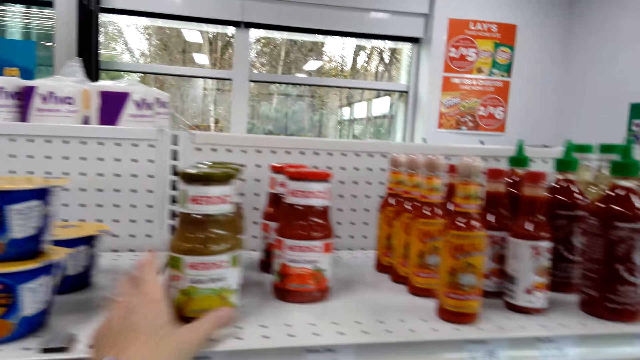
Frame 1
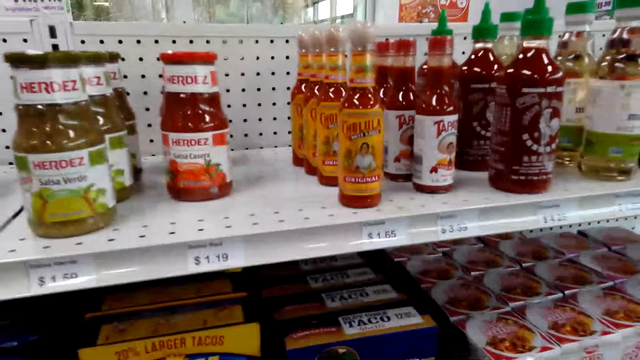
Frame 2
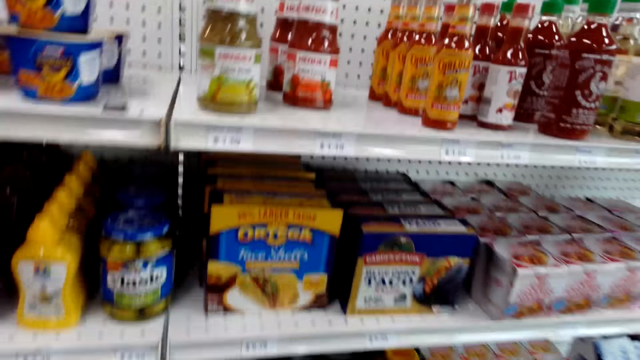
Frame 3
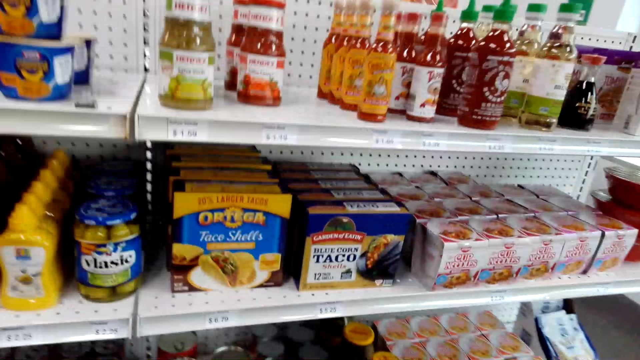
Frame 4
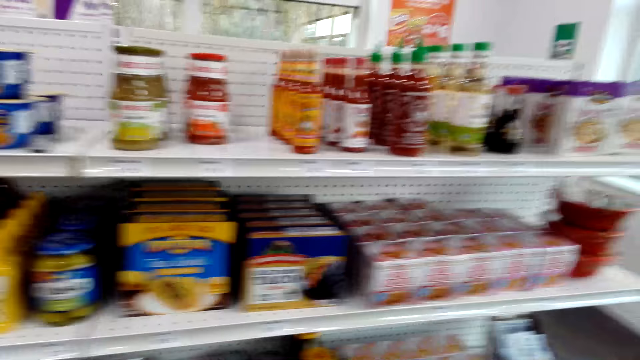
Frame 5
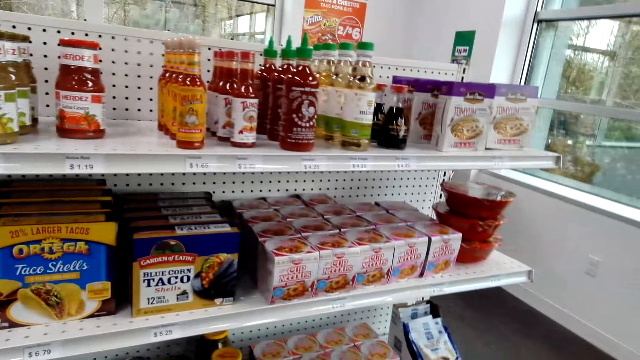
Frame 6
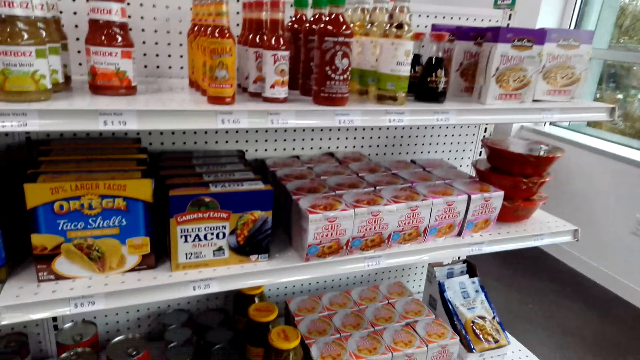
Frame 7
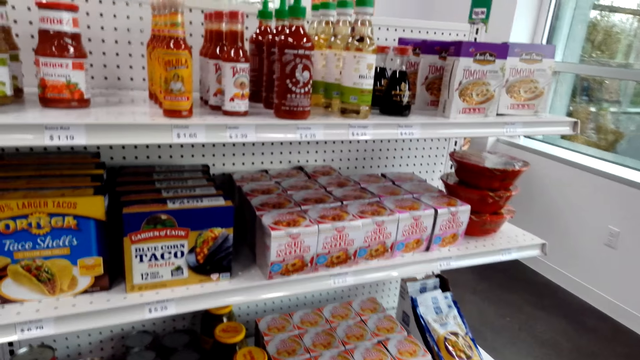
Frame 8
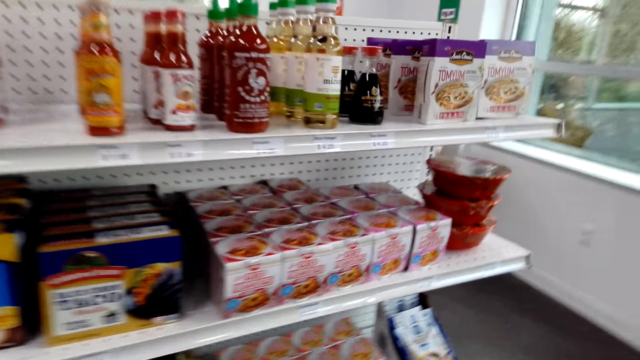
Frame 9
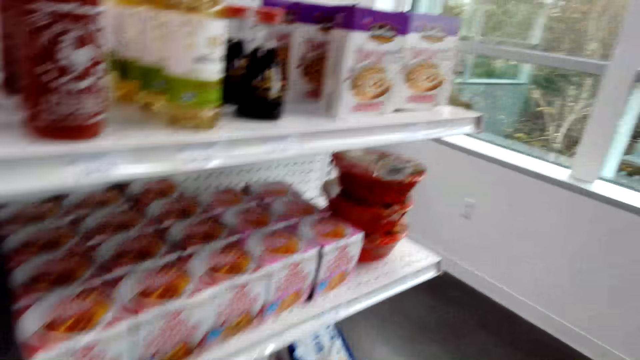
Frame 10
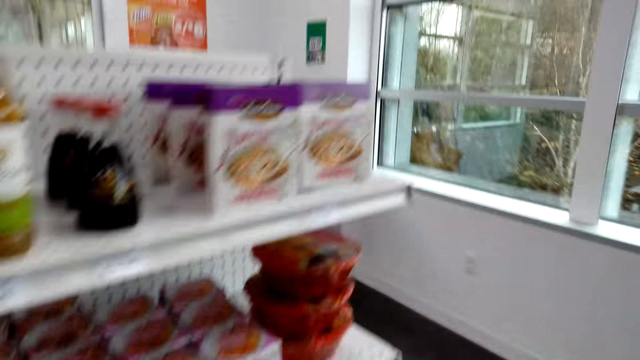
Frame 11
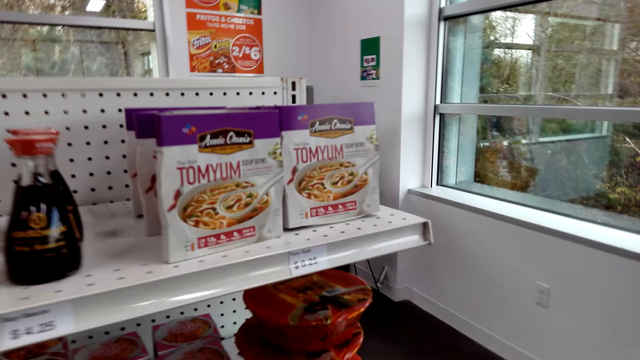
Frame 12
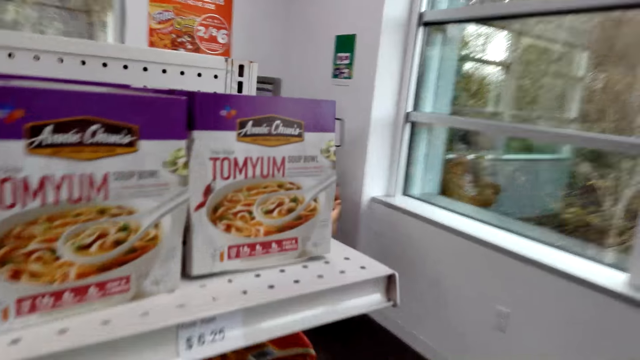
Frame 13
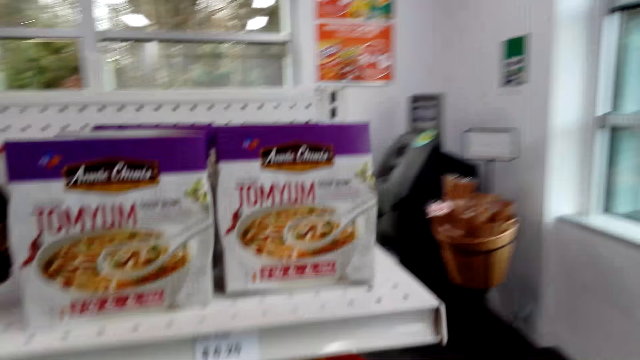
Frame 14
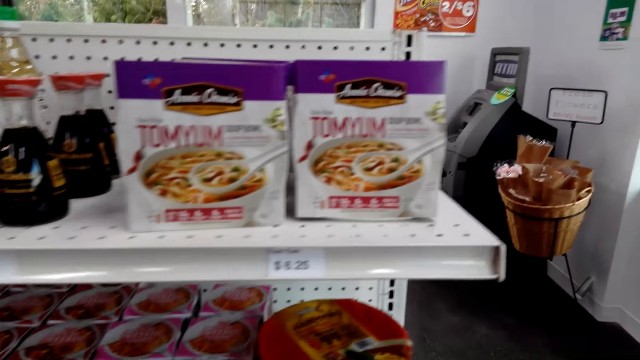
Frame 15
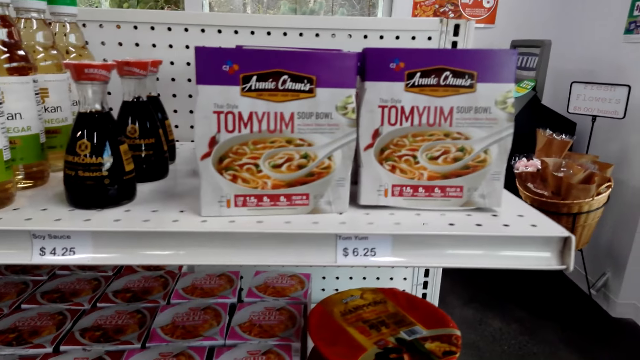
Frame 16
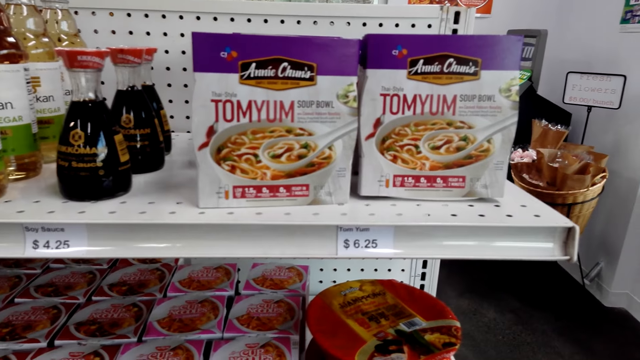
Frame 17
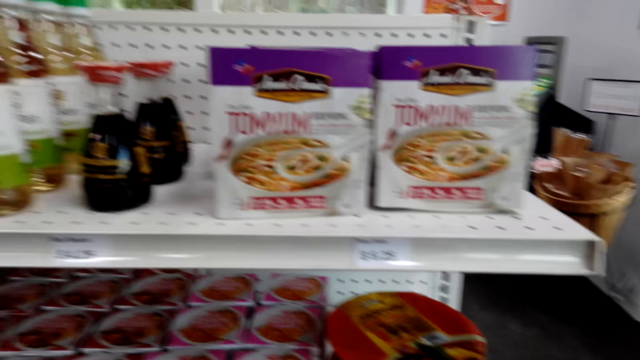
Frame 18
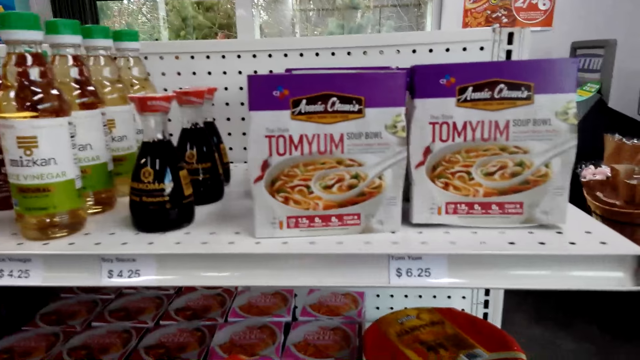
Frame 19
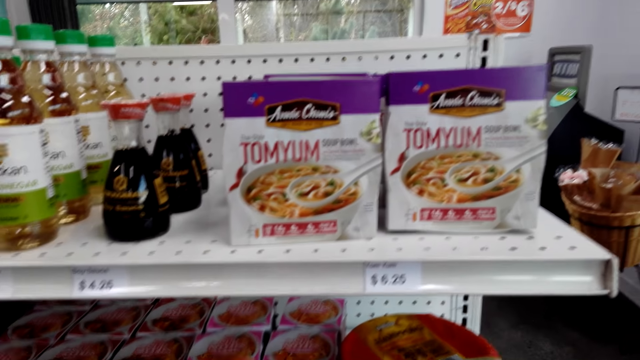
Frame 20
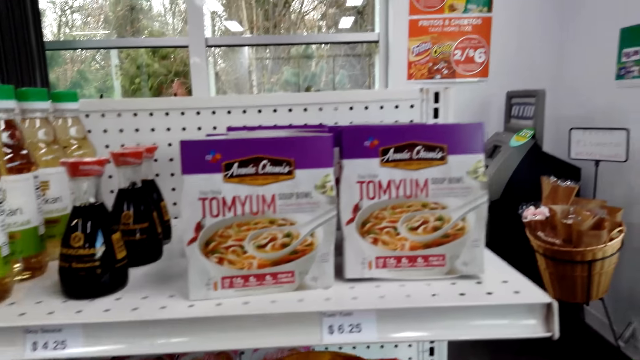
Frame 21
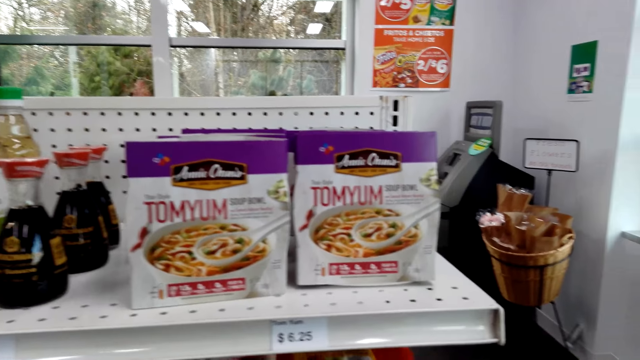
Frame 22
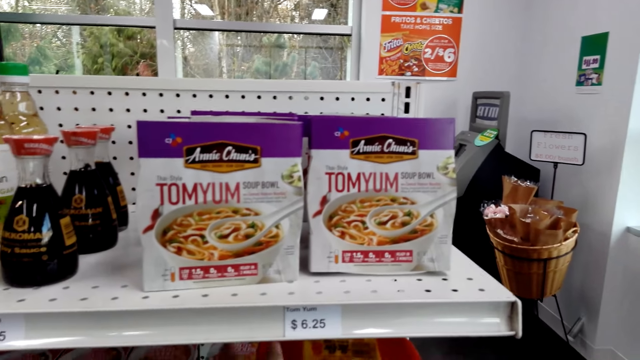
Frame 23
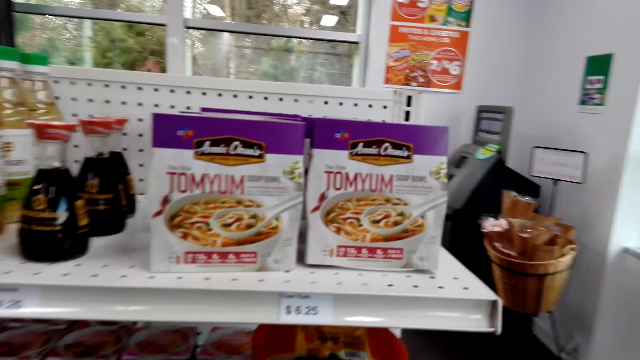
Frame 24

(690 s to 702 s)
The camera wearer looks around. They walk around the store.

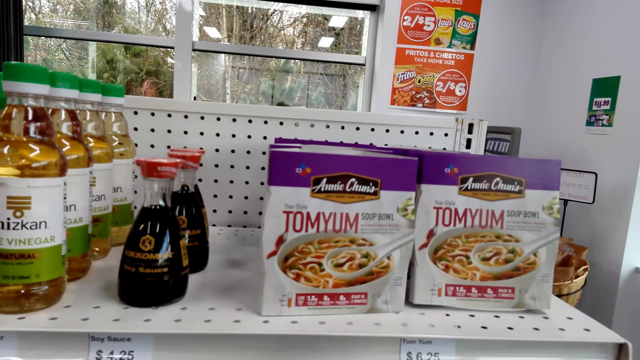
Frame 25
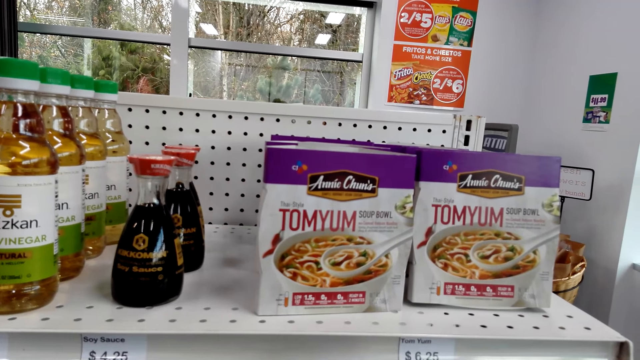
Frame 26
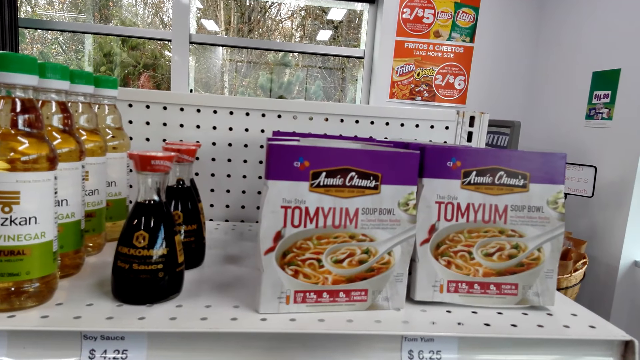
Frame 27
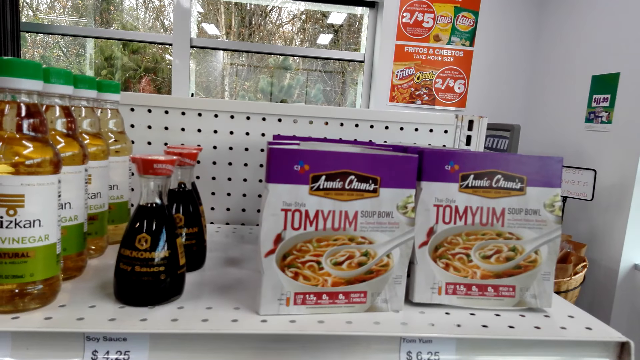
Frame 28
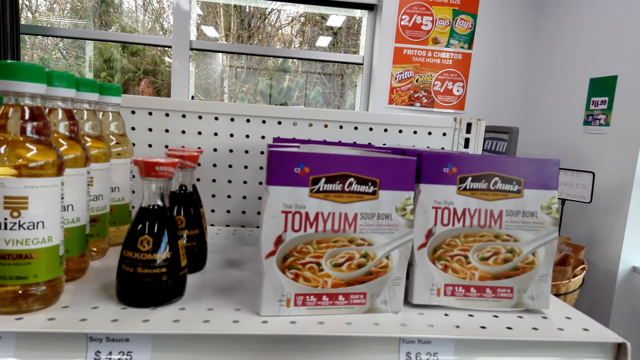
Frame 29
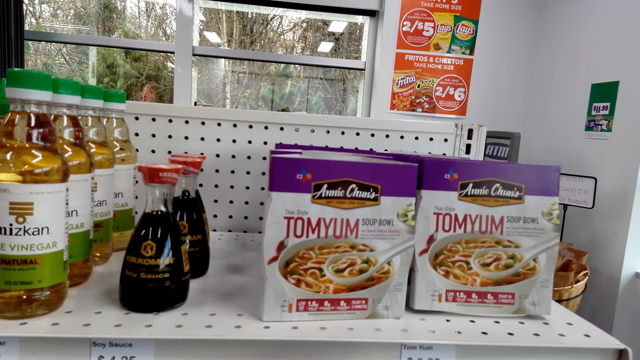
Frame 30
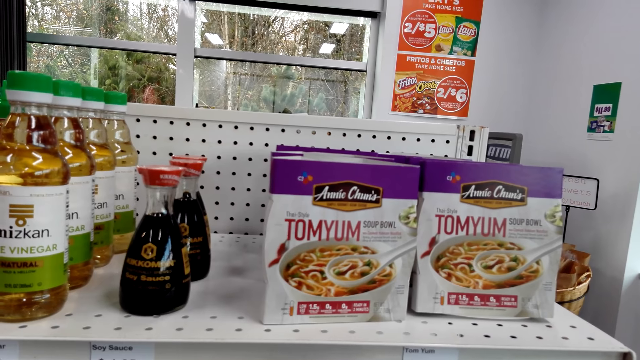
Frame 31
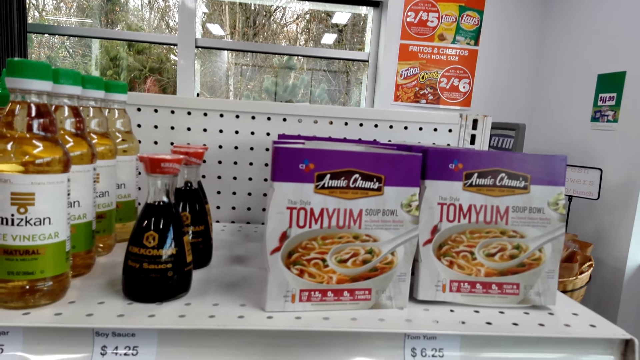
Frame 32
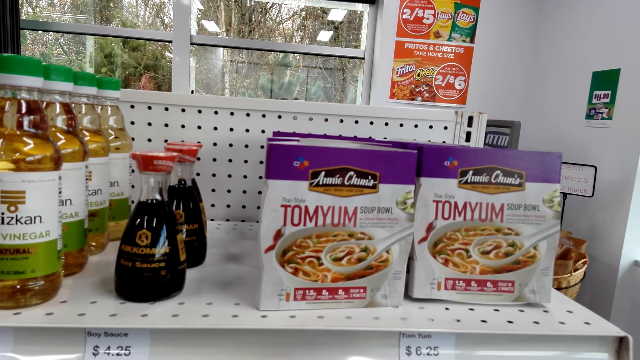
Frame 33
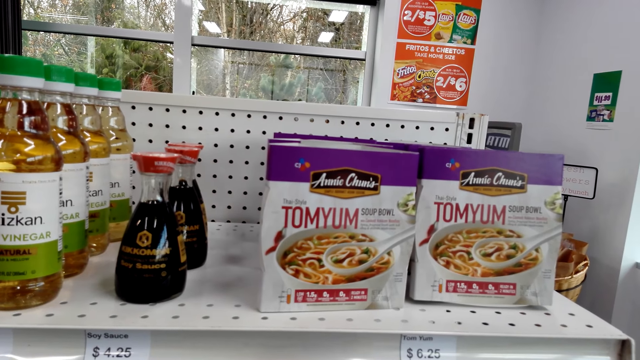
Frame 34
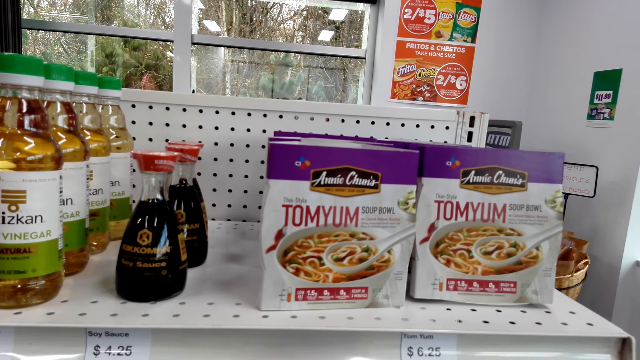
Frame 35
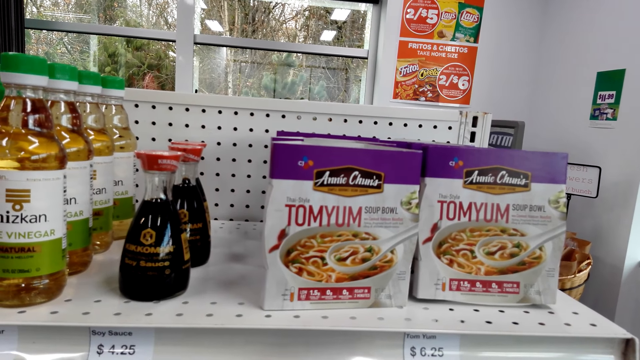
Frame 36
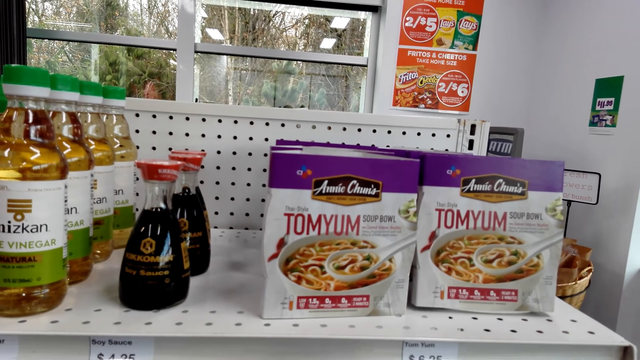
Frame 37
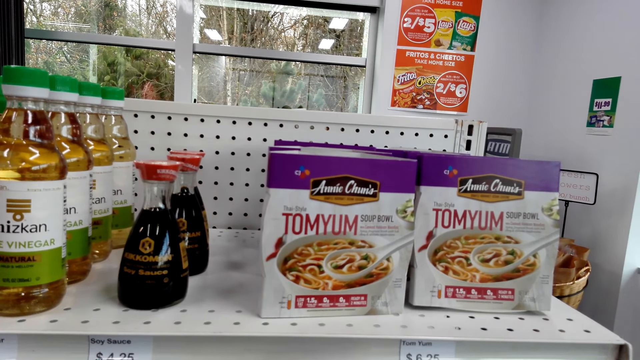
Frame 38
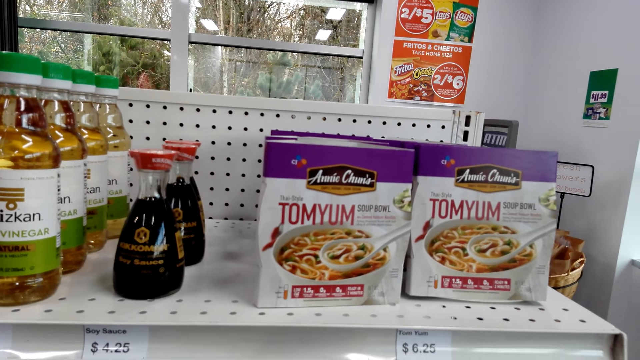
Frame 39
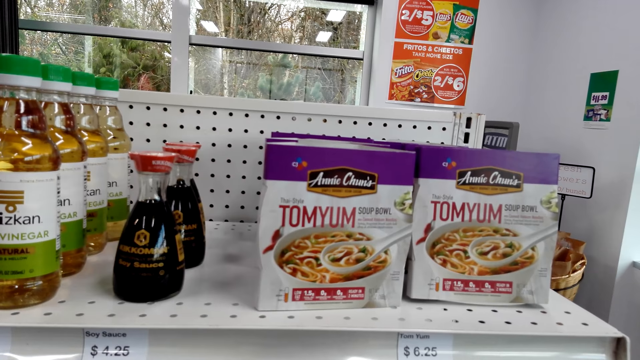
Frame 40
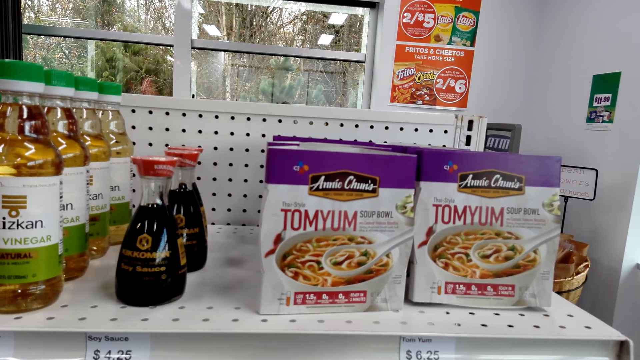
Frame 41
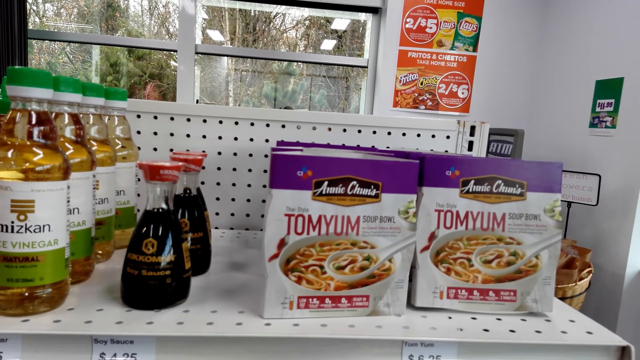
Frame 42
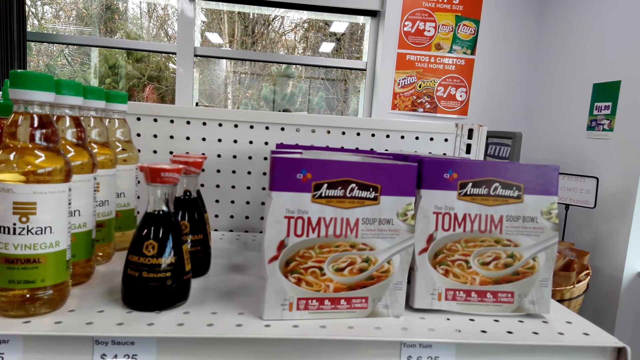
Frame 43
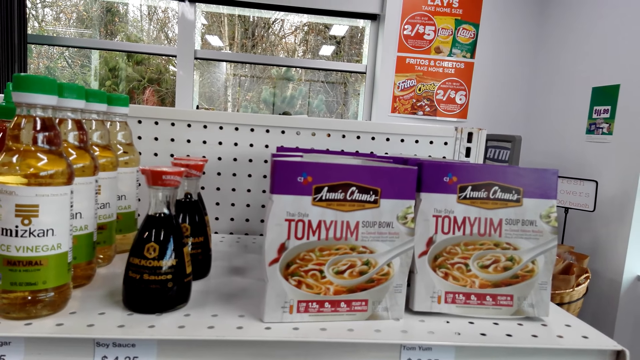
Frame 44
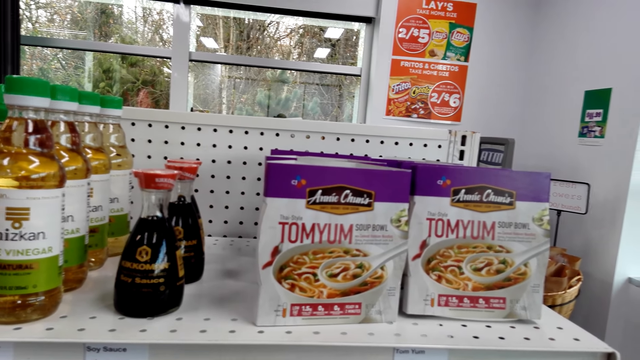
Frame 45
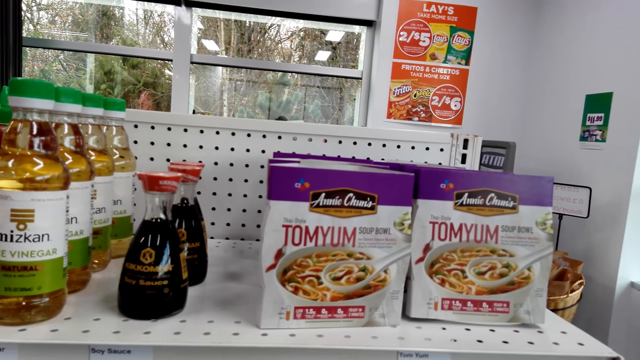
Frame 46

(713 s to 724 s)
The camera wearer stares at the shelves.
